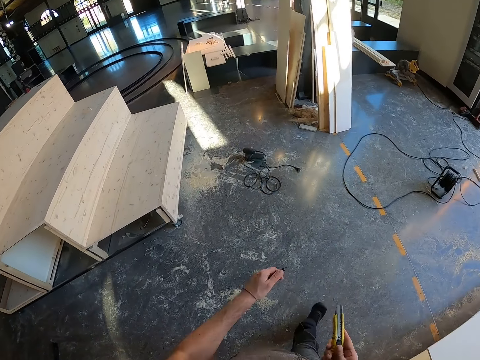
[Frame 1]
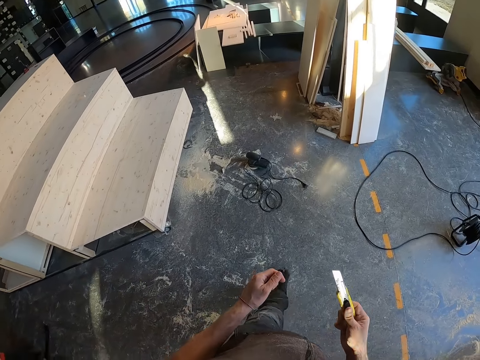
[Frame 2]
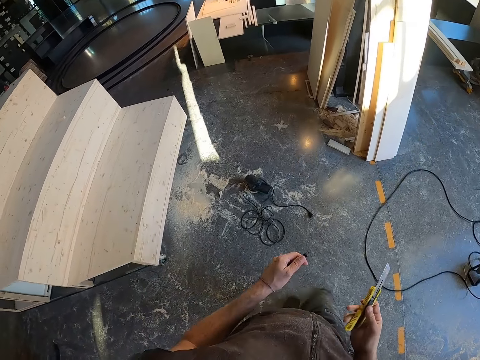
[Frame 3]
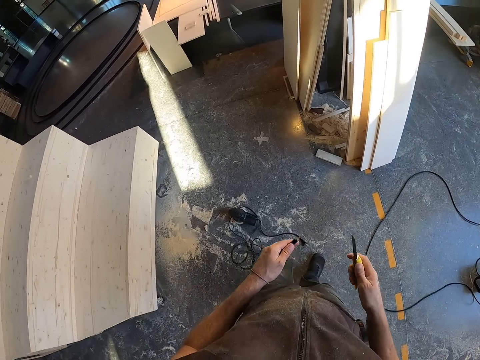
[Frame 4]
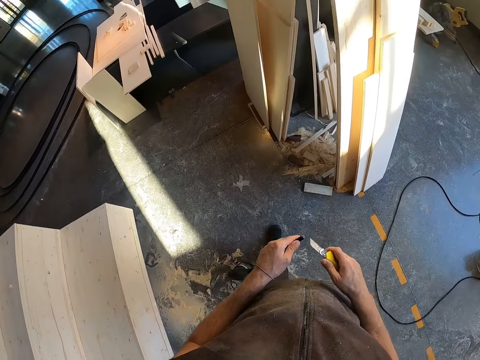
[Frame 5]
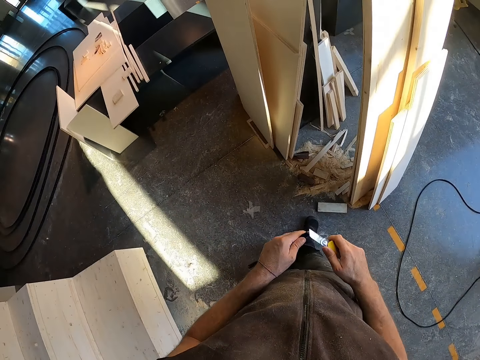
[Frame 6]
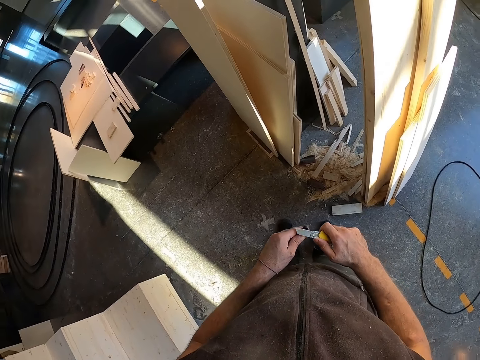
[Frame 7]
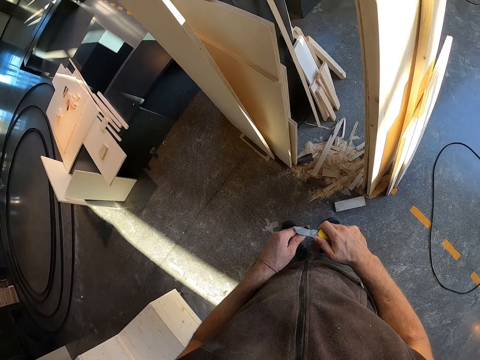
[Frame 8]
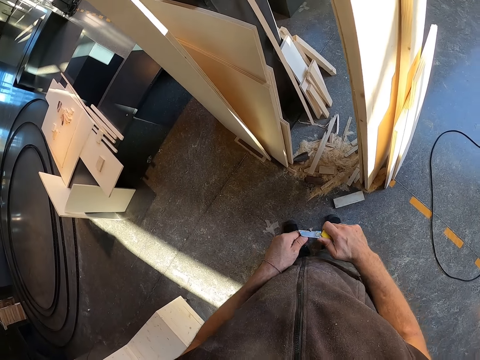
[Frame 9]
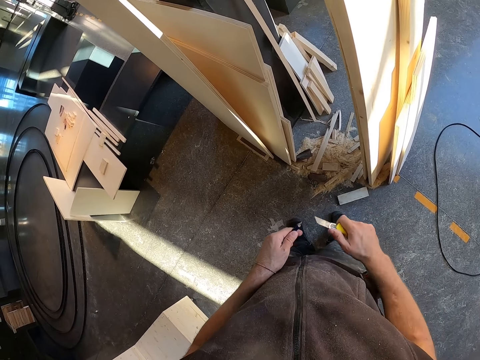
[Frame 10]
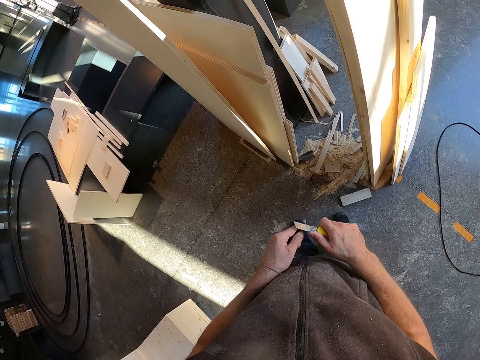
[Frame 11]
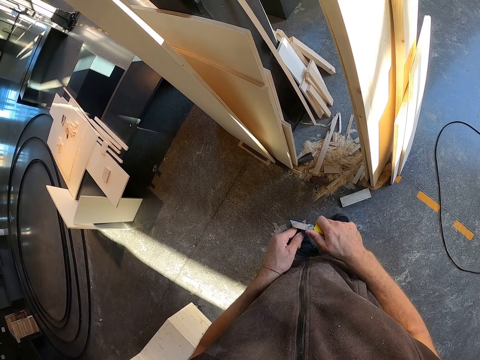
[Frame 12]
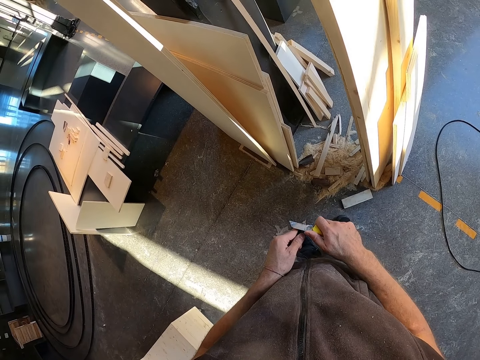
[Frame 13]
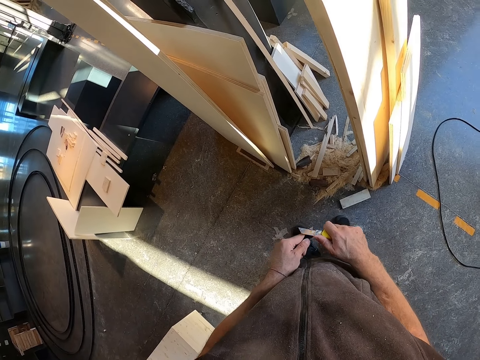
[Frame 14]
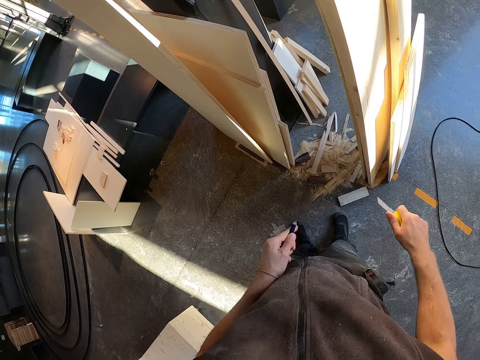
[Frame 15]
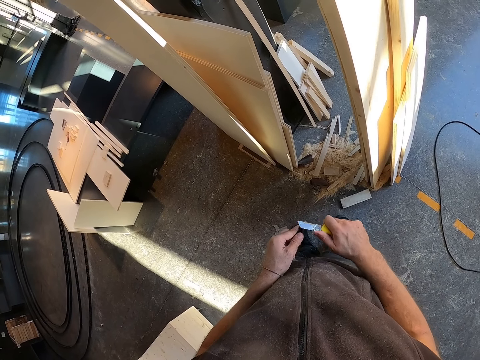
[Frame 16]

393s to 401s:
The camera wearer sharpens the pencil in his left hand with the cutter in his right hand.

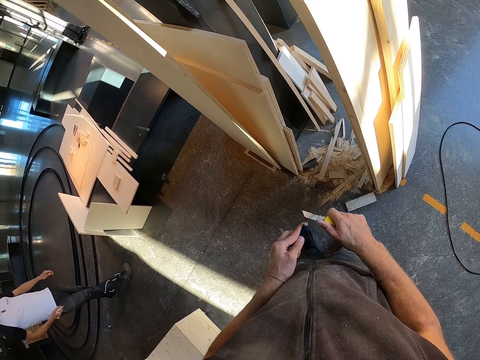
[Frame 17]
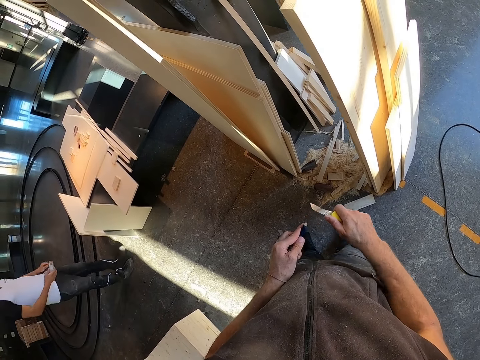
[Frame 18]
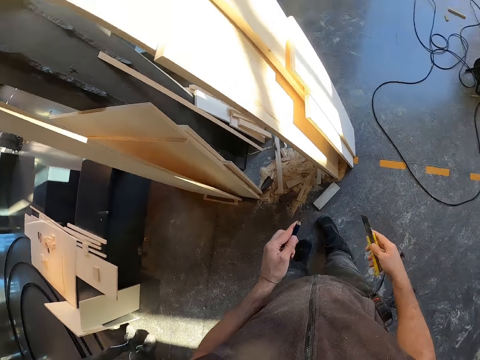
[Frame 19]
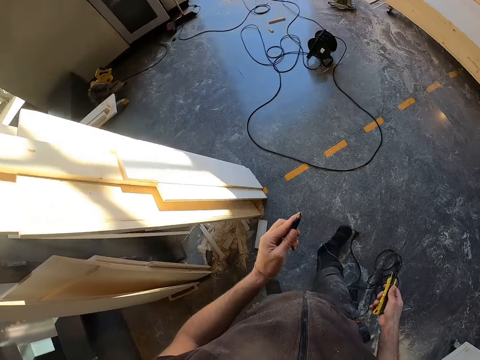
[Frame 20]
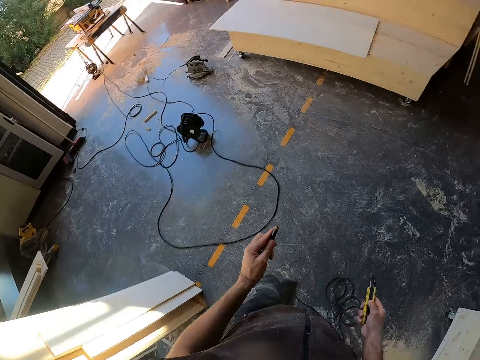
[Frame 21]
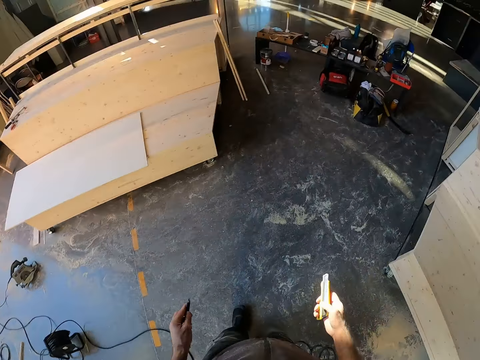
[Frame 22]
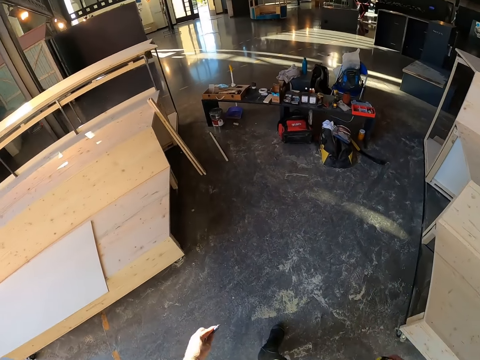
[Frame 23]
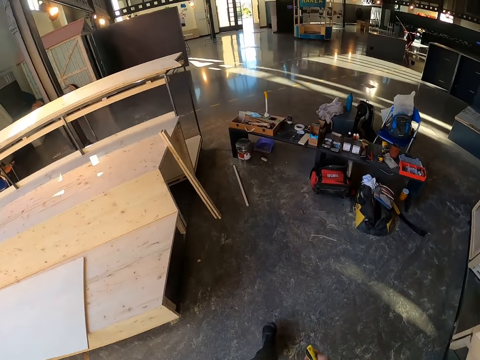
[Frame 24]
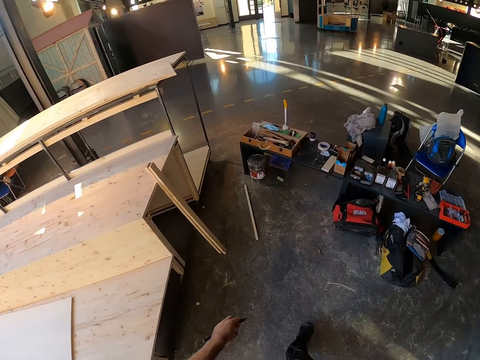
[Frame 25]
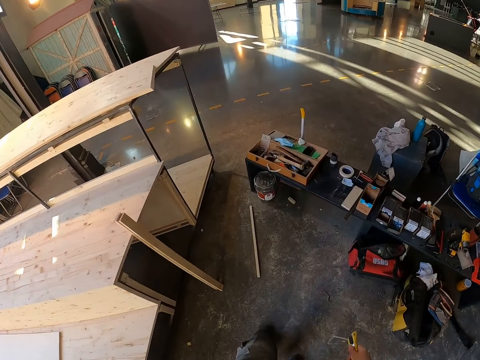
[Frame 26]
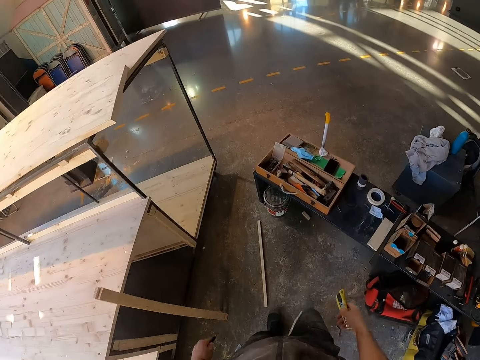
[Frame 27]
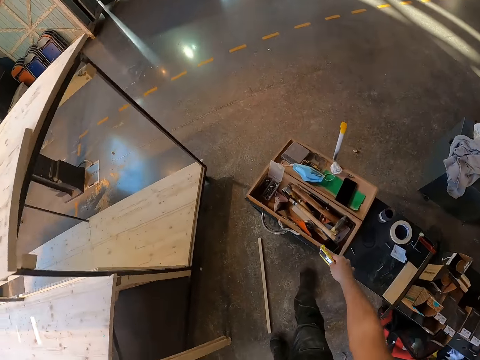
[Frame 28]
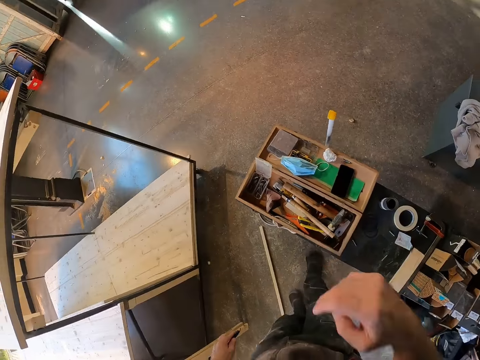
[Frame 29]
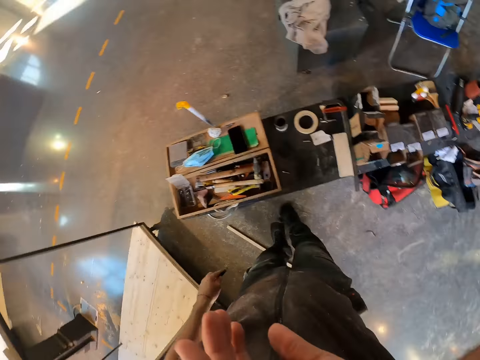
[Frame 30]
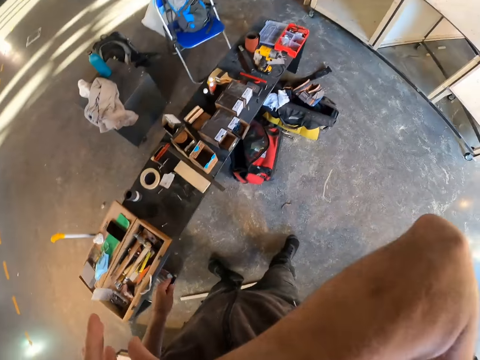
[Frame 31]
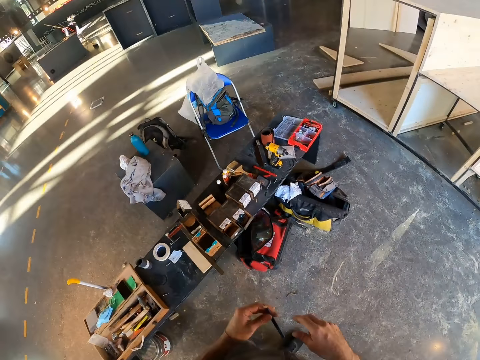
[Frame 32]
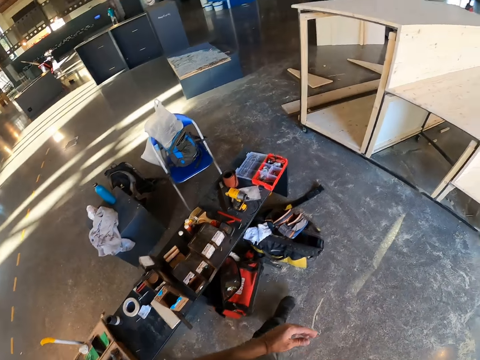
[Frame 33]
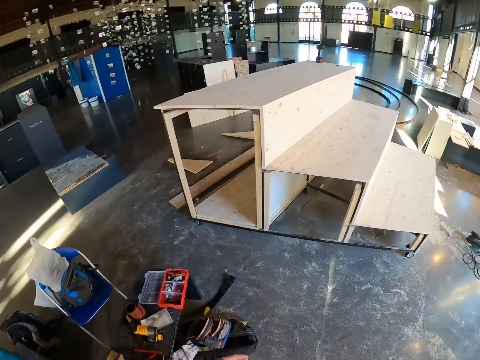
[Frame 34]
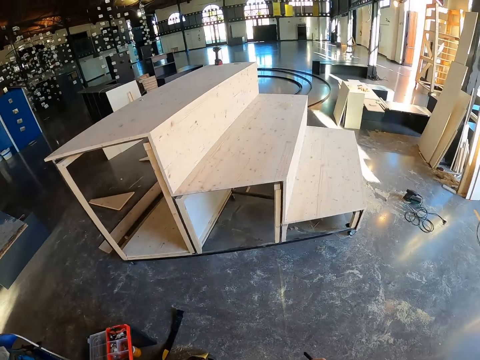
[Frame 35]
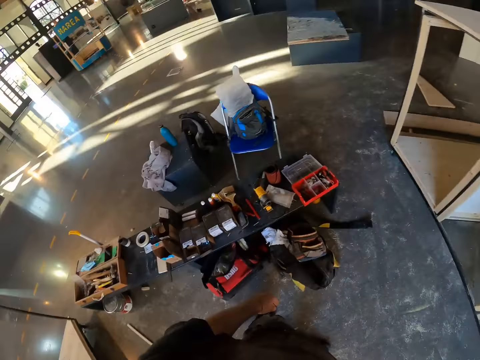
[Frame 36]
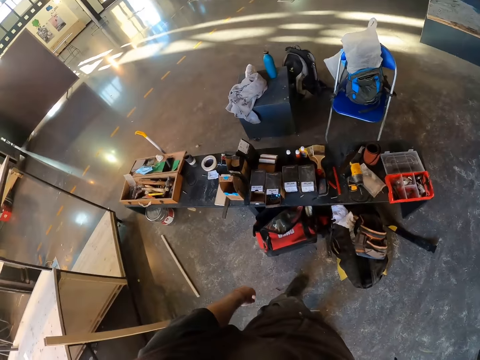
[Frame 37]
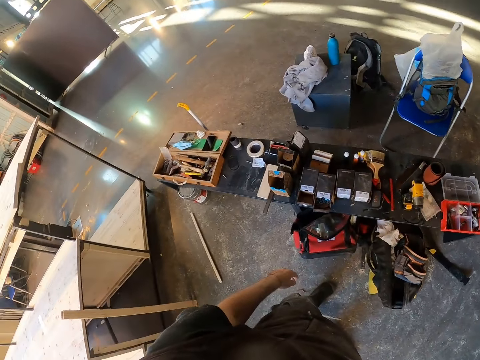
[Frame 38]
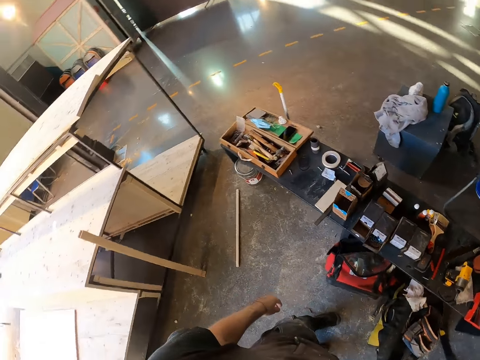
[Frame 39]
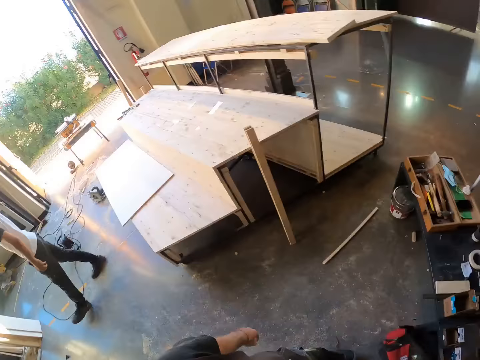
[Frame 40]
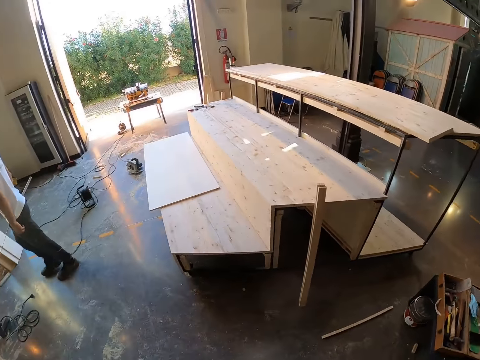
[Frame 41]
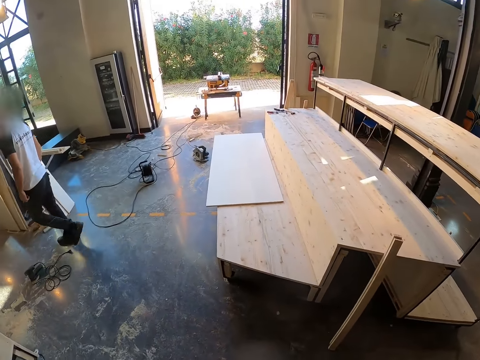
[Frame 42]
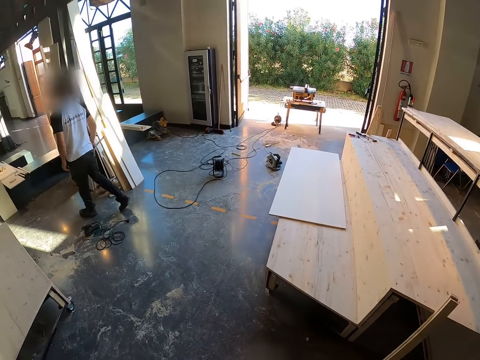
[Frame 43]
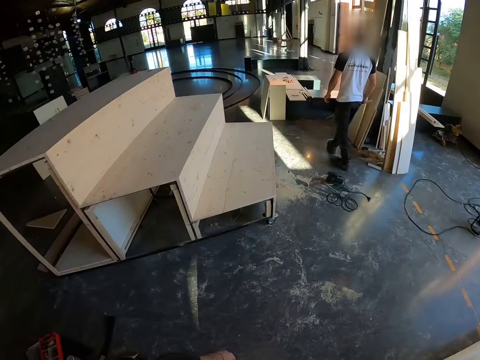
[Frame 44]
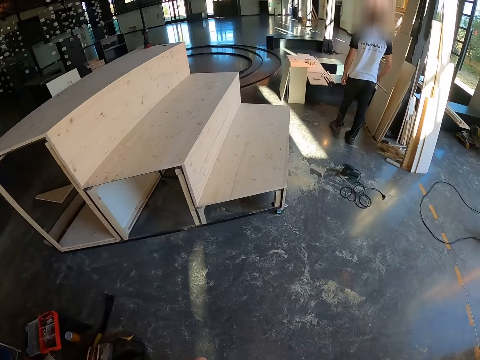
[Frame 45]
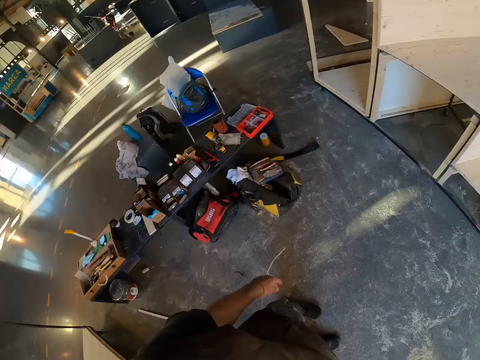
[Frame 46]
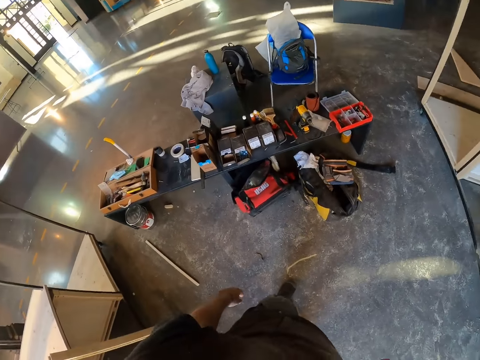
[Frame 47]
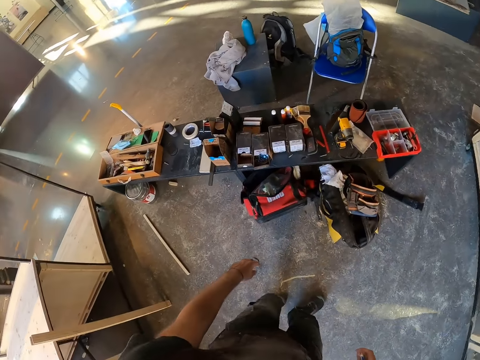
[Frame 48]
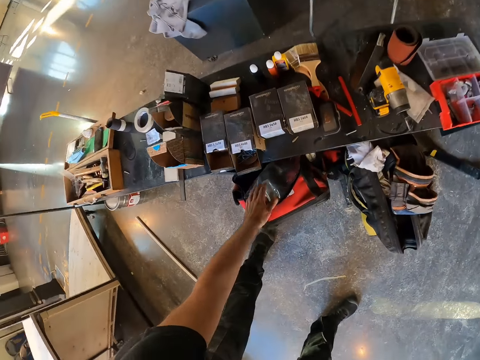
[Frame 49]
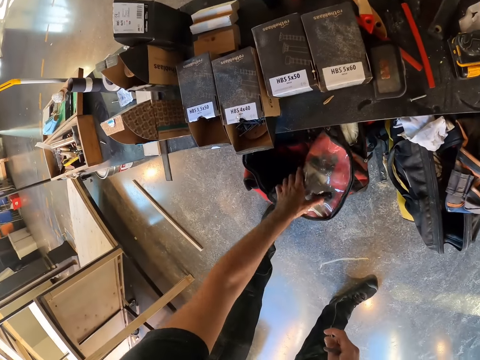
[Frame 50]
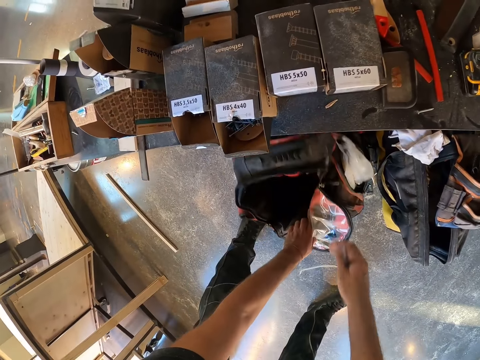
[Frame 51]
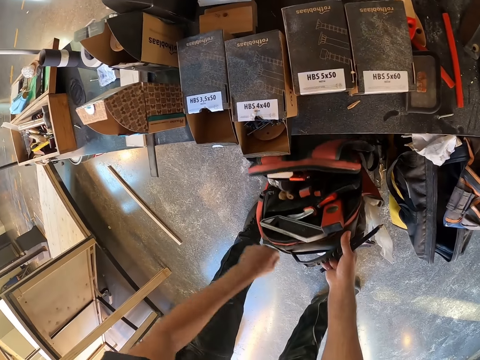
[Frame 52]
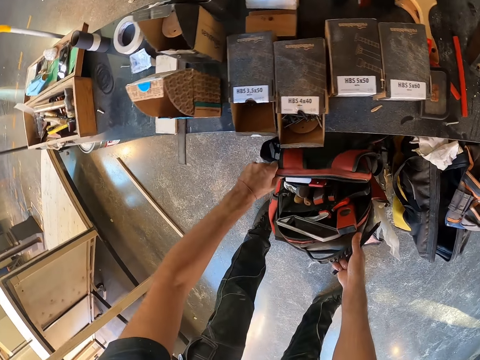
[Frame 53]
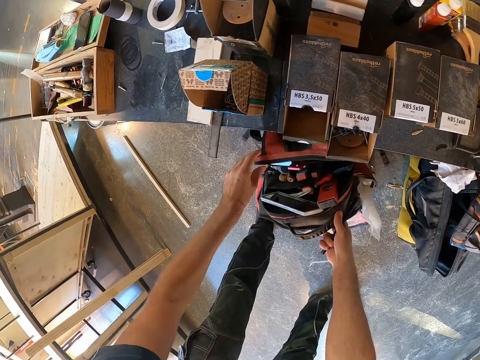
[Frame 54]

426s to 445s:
The camera wearer moves around. He places the cutter in the box on the bench with his right hand. He stares around. He passes the pencil from his left hand to his right hand. He opens a bag on the floor with both hands. He grabs the bag and moves the bag.
